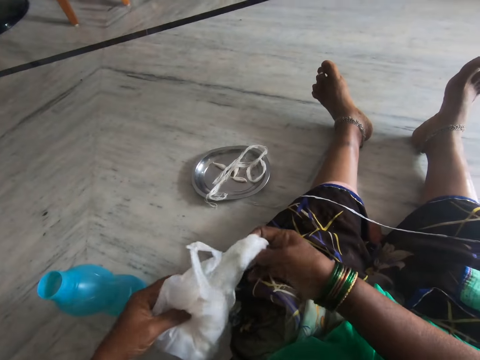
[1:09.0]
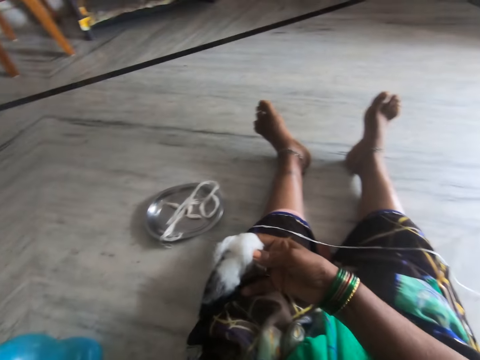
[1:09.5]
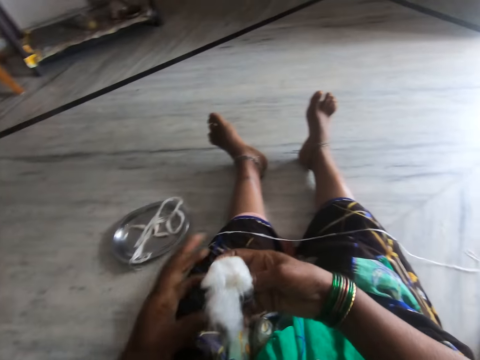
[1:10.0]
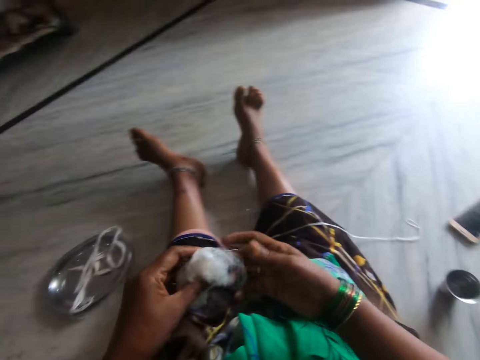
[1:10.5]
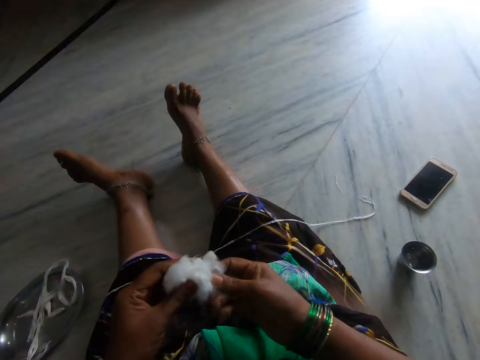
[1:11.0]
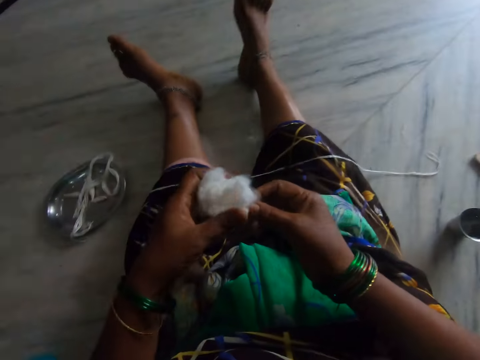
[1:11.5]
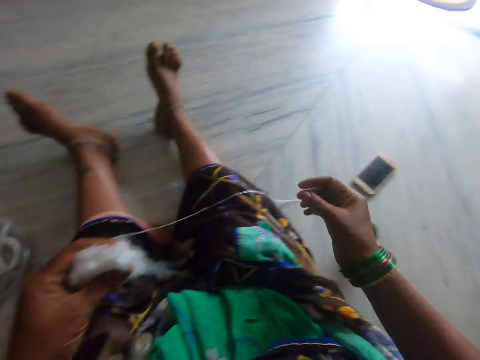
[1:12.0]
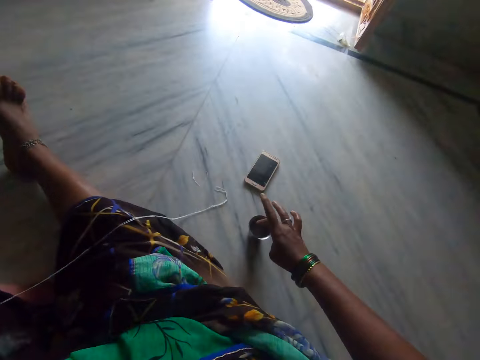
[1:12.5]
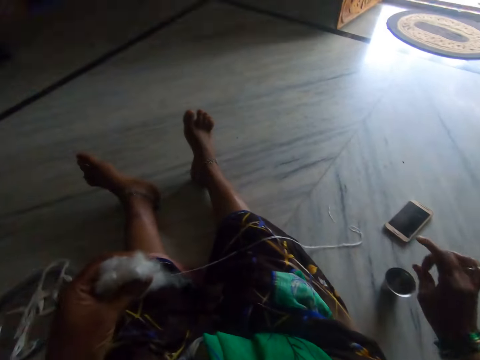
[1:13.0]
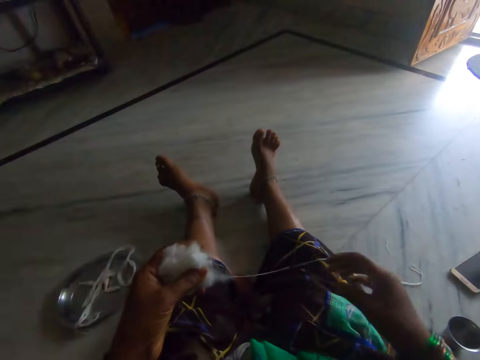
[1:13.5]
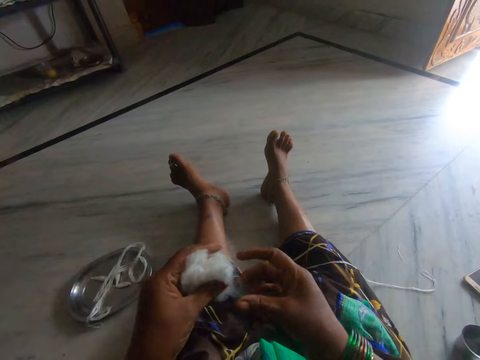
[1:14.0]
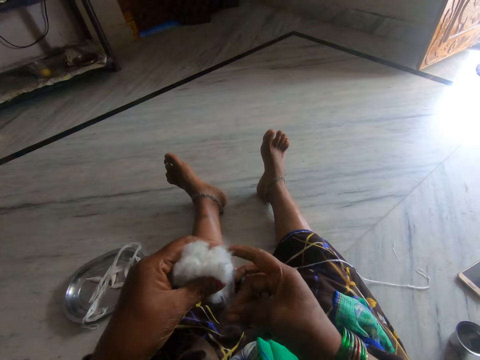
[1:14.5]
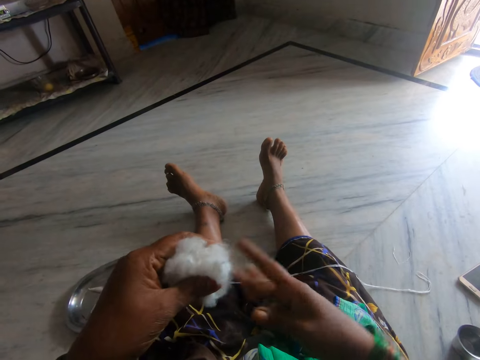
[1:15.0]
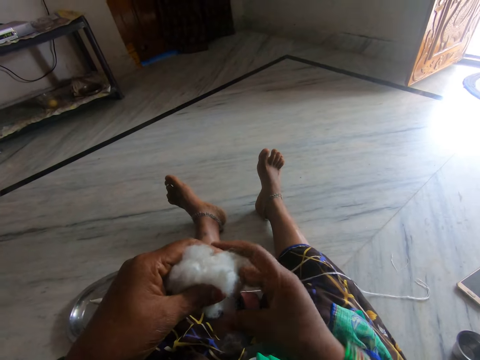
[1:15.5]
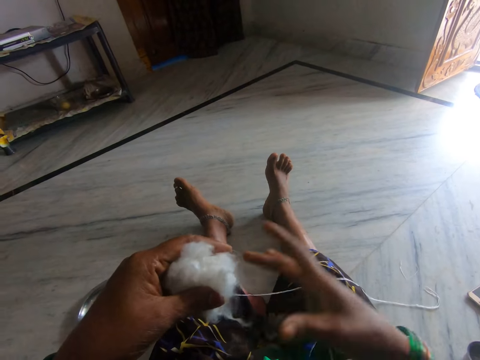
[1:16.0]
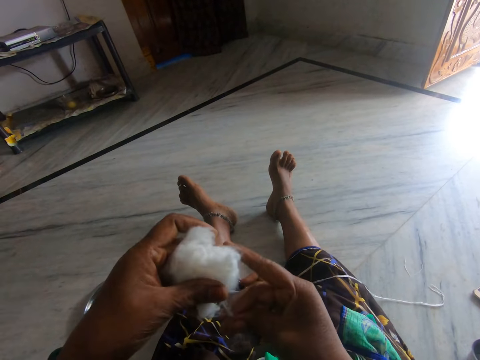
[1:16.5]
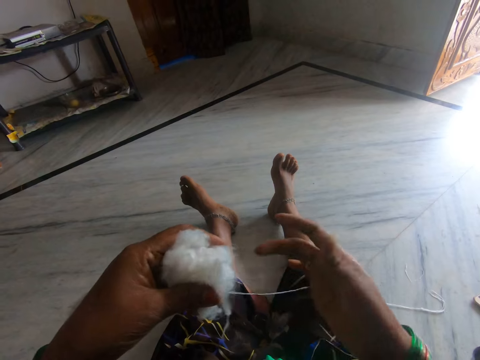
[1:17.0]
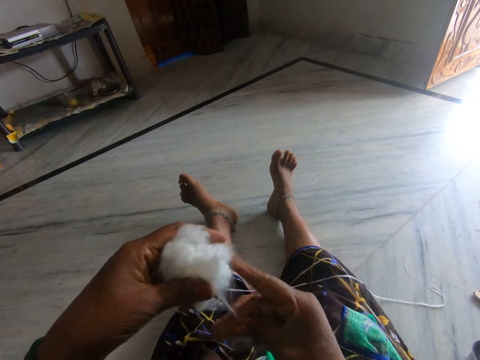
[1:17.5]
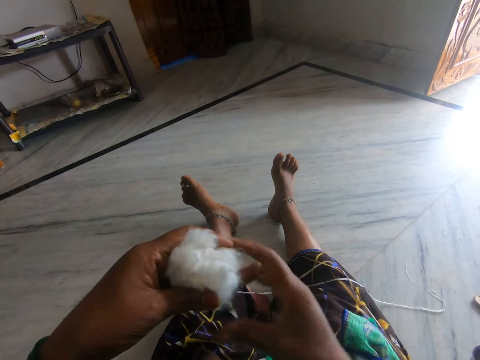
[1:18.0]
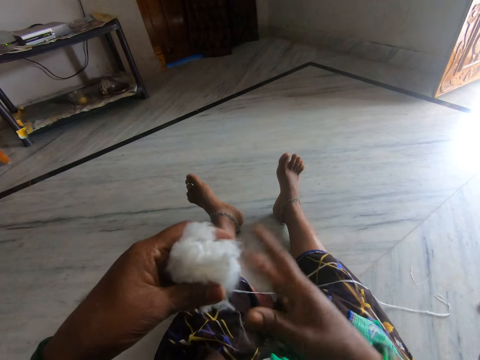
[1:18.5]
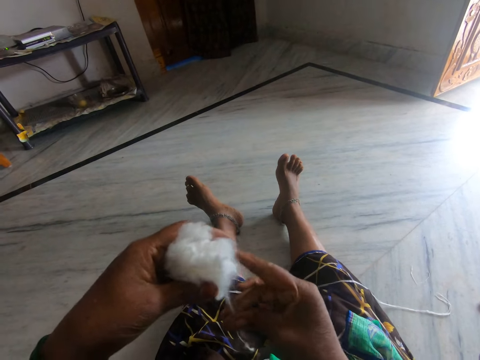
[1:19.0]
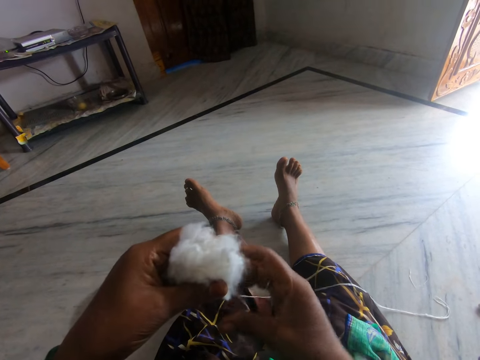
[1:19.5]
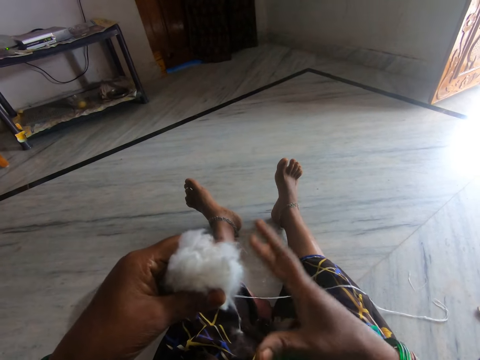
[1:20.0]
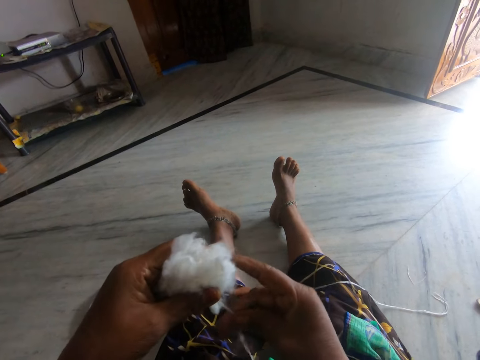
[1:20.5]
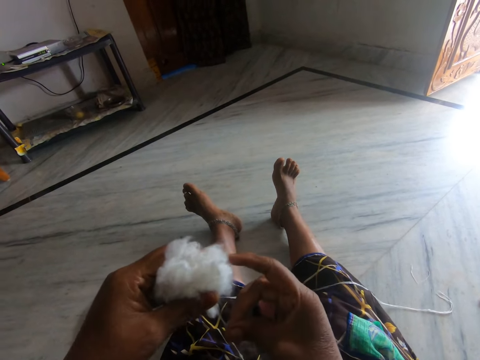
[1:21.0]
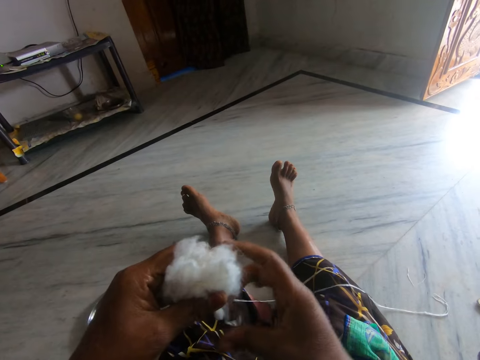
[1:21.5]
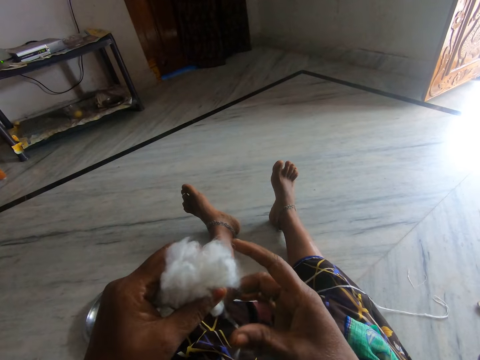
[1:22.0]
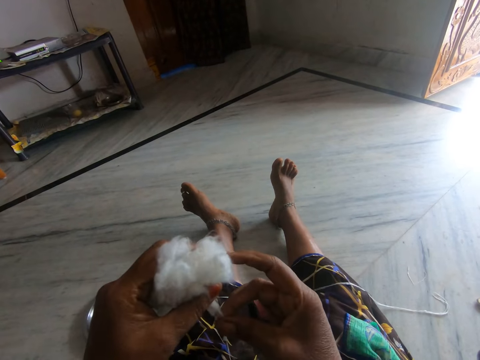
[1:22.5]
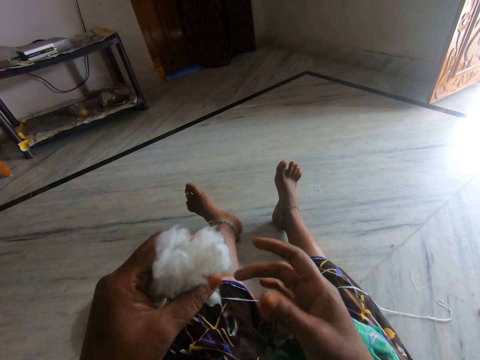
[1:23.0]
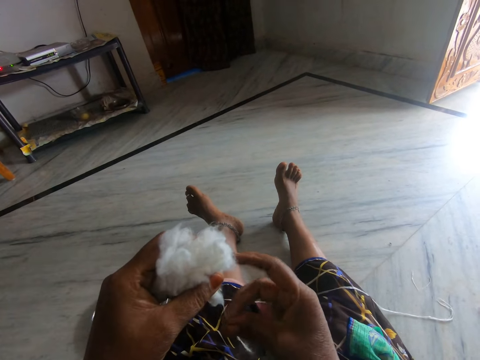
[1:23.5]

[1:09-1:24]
The camera wearer places the paper bag on the floor. She picks cotton wool from a plastic bag. She moves her left hand towards the cotton. She holds the cotton with both her hands. She moves her right hand forward. She dips her finger in the glass of water. She moves her right hand towards the cotton. She holds the cotton with both her hands. She rolls the cotton with her fingers. She spins wool into a yarn.

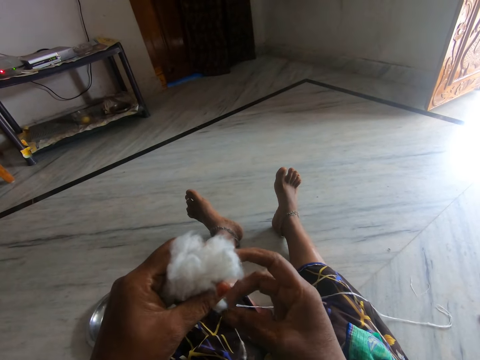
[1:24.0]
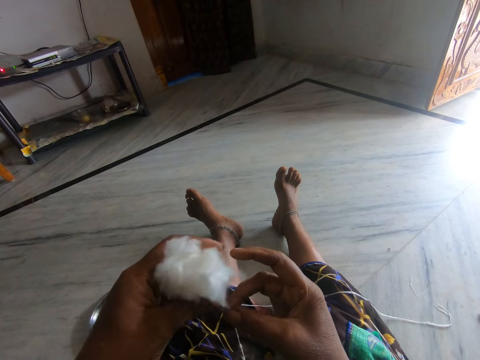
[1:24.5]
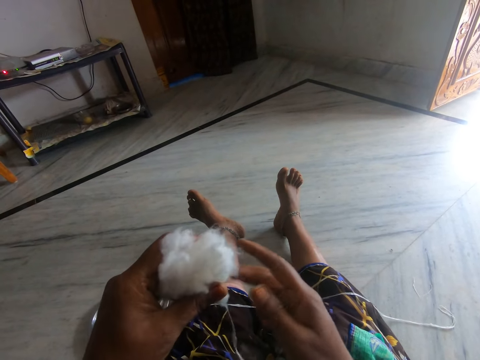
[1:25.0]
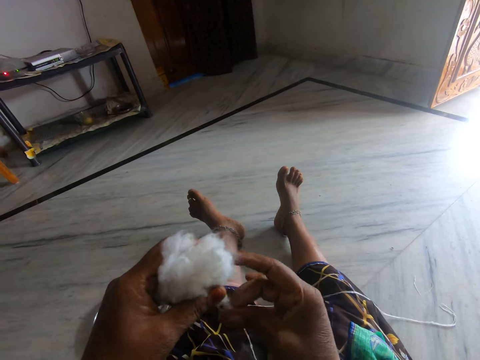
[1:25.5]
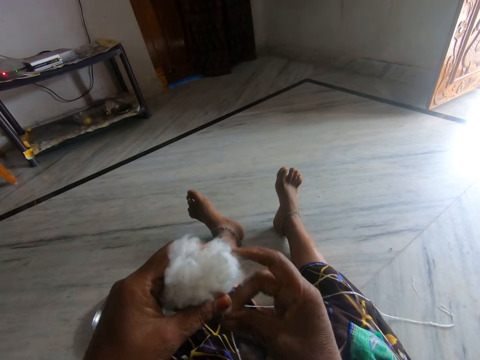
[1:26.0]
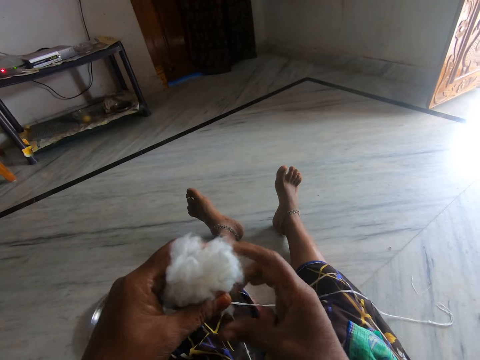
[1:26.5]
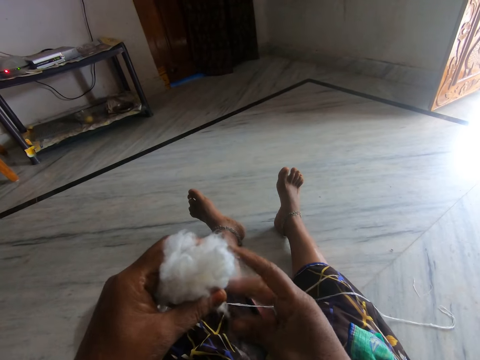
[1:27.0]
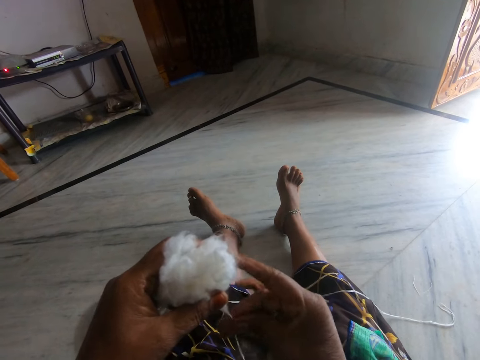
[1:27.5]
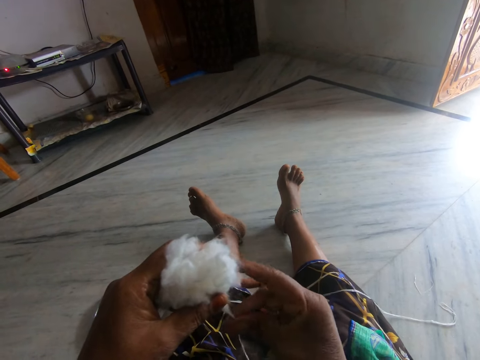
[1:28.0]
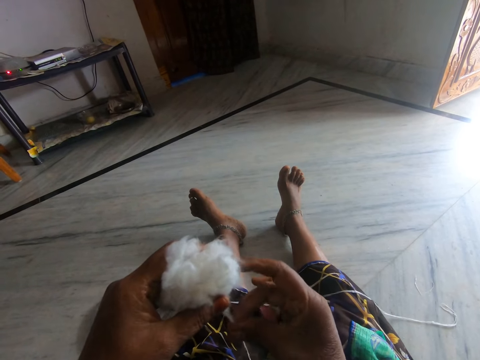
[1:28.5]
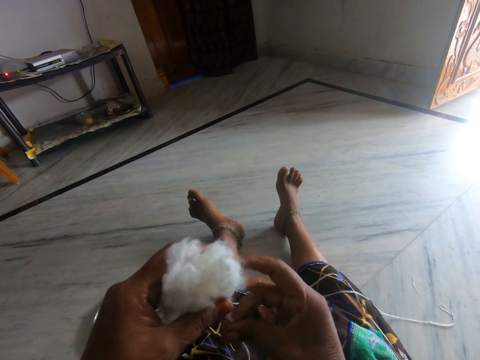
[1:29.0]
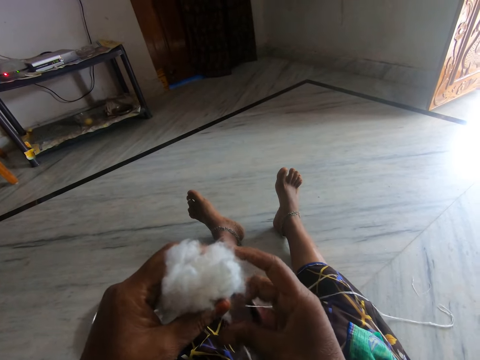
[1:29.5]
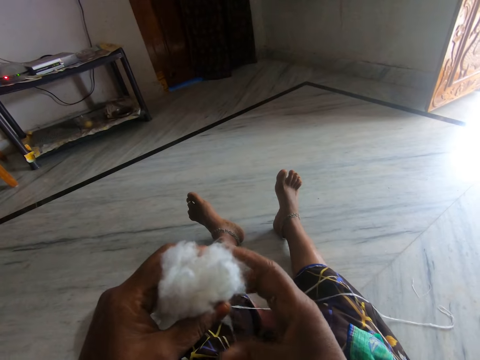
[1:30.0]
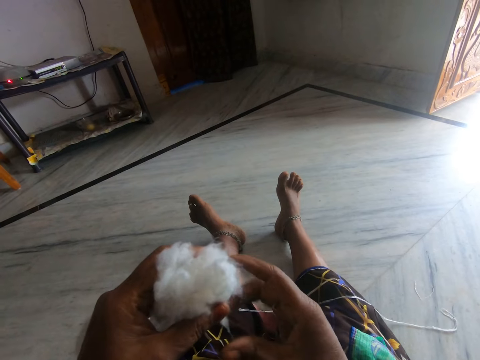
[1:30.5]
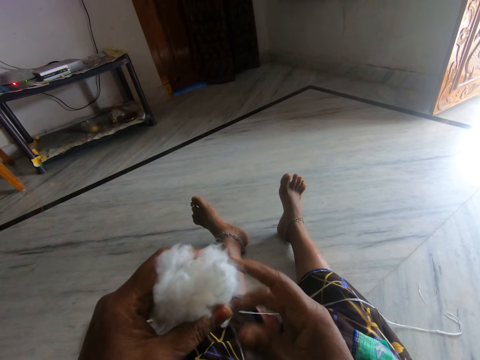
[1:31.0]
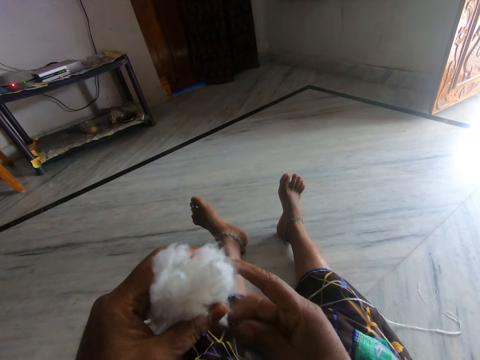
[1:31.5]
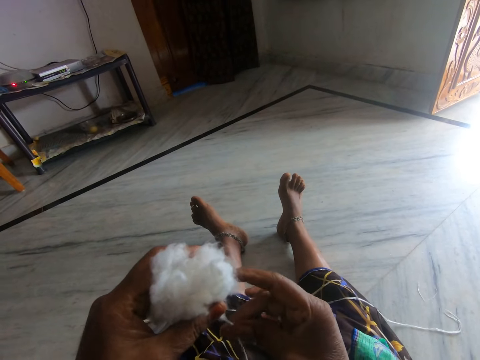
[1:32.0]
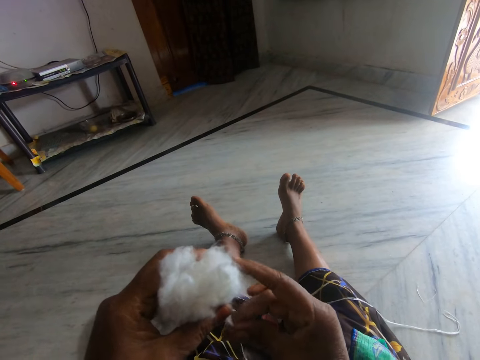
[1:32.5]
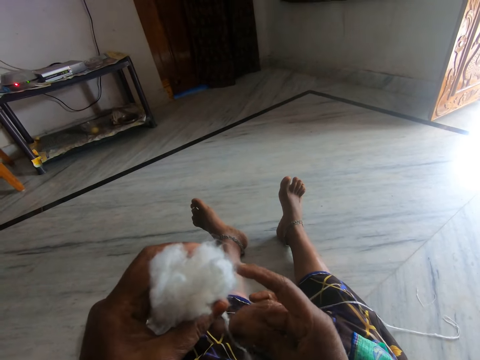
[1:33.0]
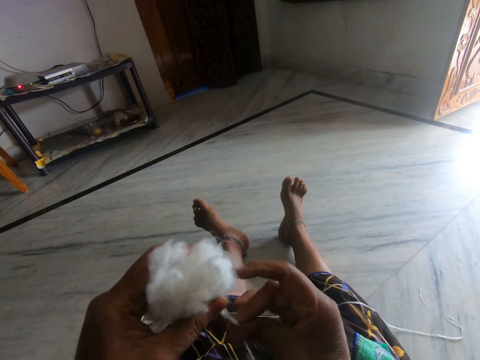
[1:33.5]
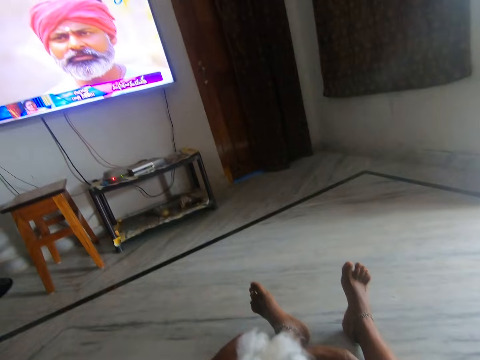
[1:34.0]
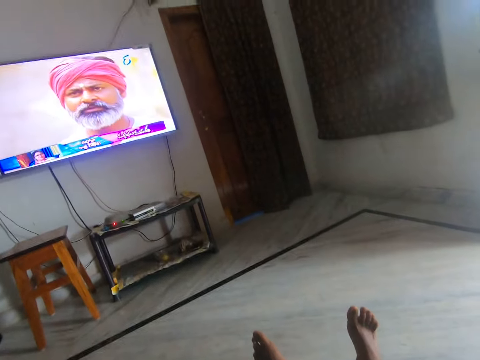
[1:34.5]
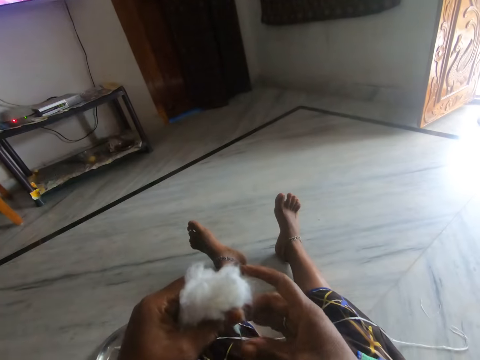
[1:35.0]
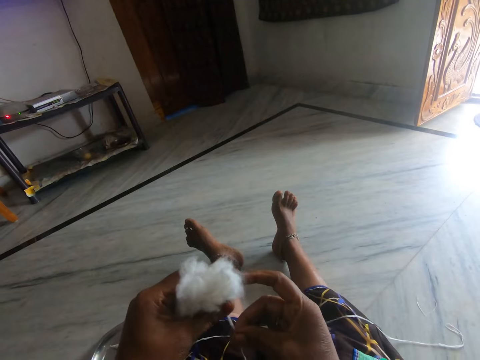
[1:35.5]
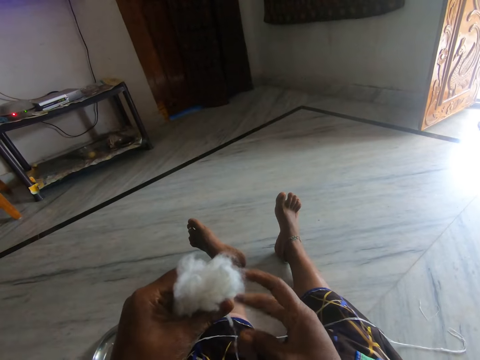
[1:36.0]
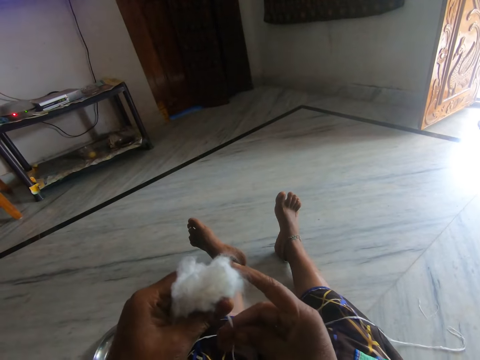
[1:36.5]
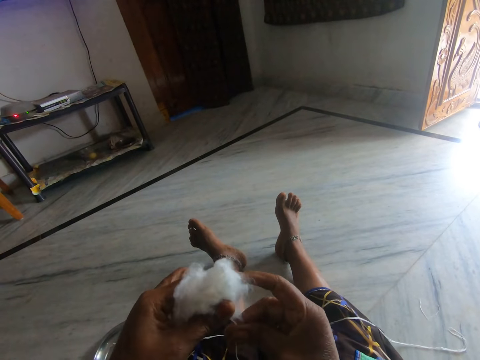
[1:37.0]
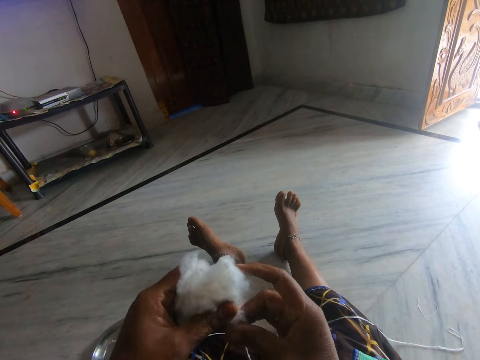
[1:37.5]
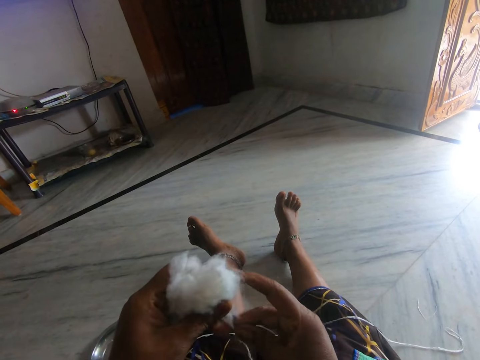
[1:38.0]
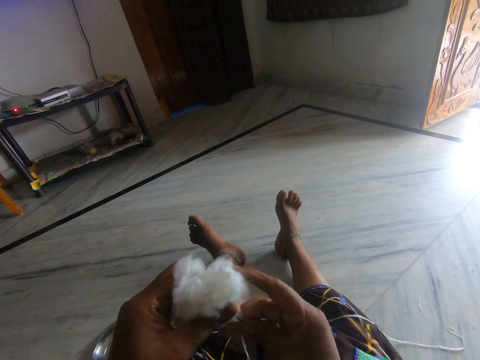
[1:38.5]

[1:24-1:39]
The camera wearer pulls on the cotton with her hand. She rolls the cotton with her fingers.
